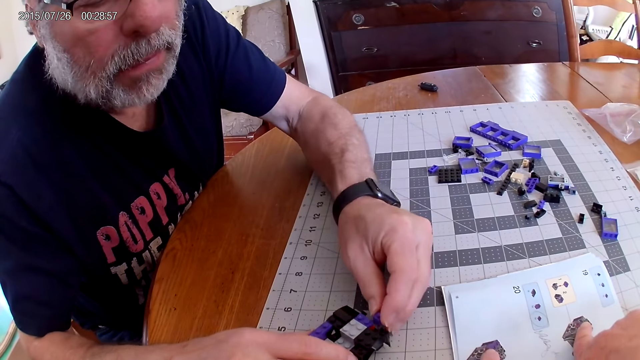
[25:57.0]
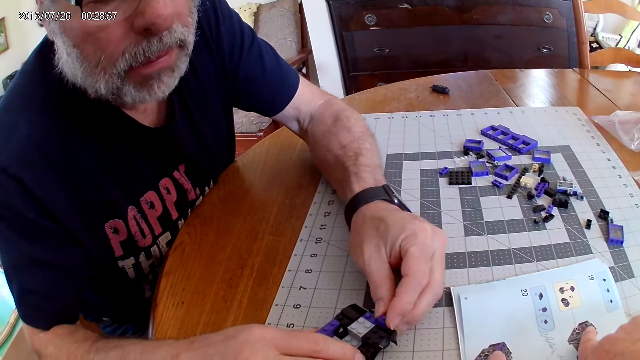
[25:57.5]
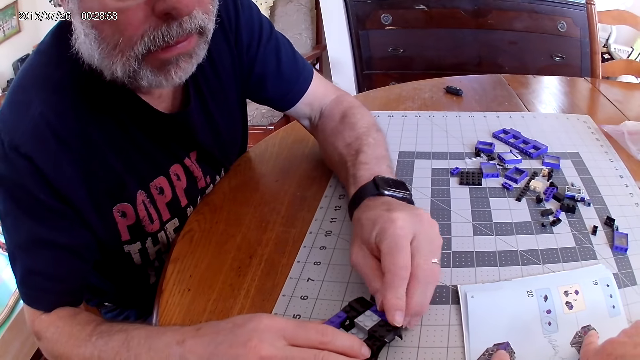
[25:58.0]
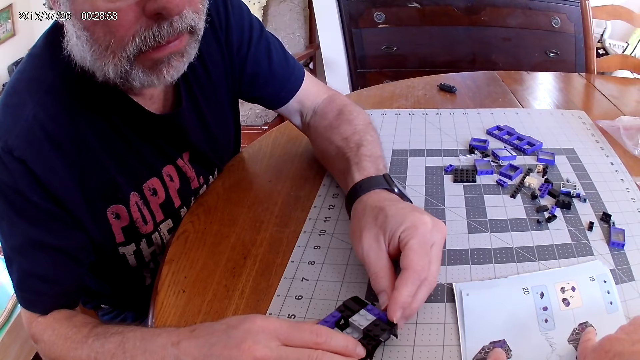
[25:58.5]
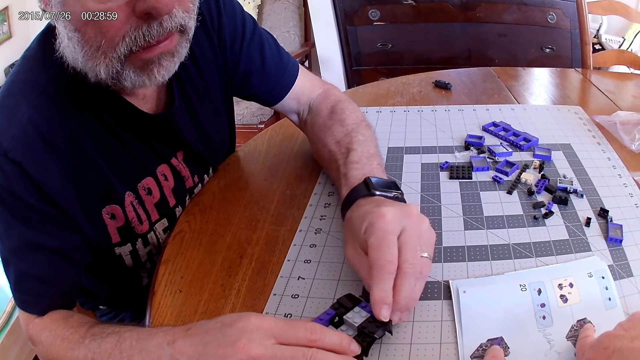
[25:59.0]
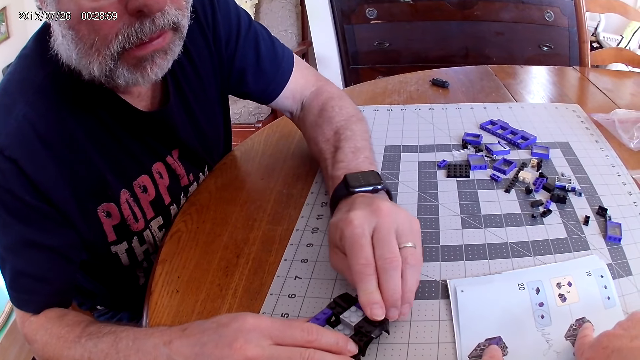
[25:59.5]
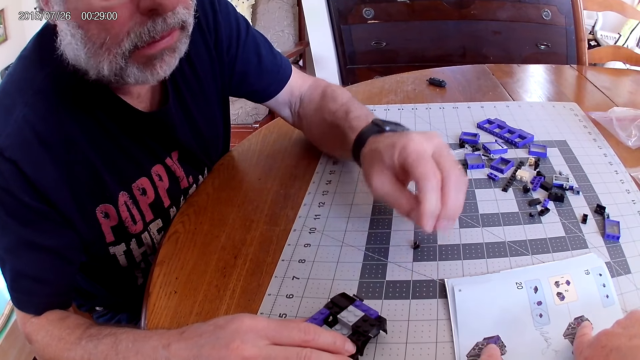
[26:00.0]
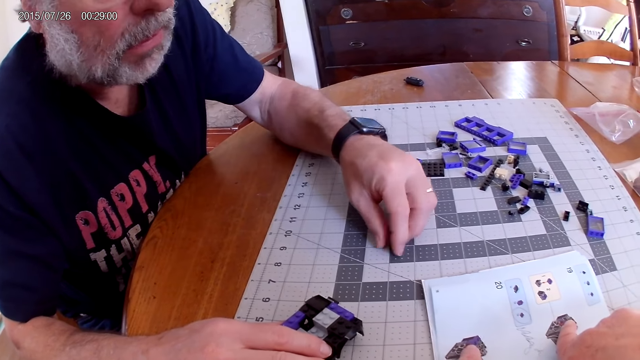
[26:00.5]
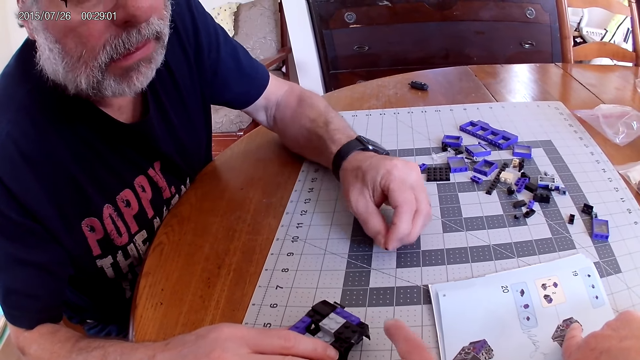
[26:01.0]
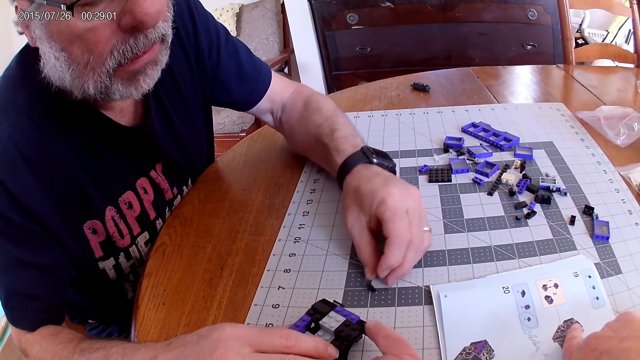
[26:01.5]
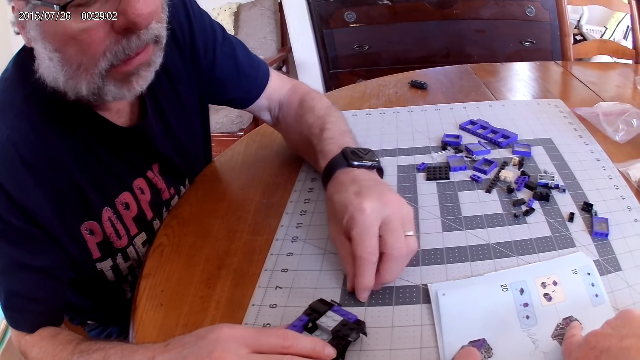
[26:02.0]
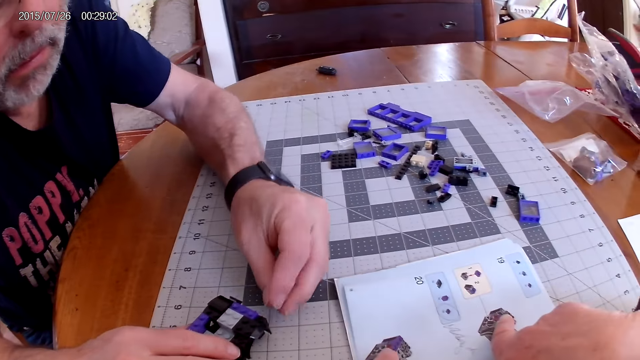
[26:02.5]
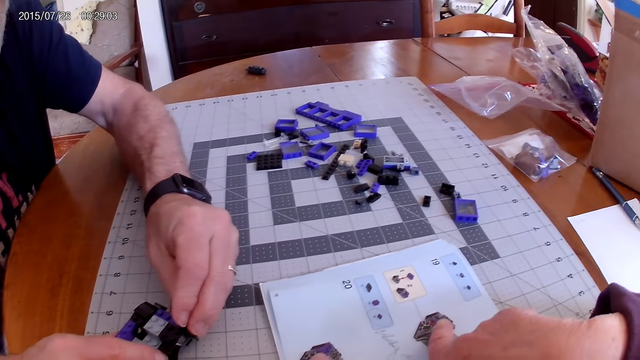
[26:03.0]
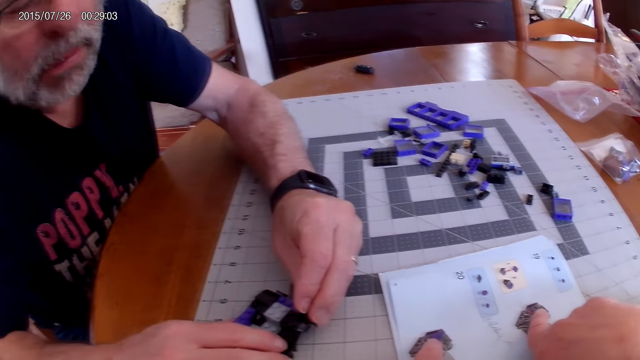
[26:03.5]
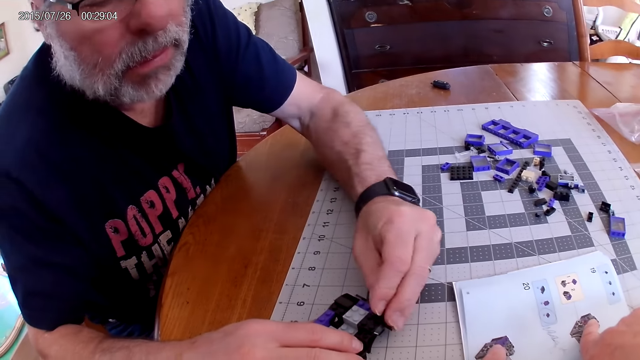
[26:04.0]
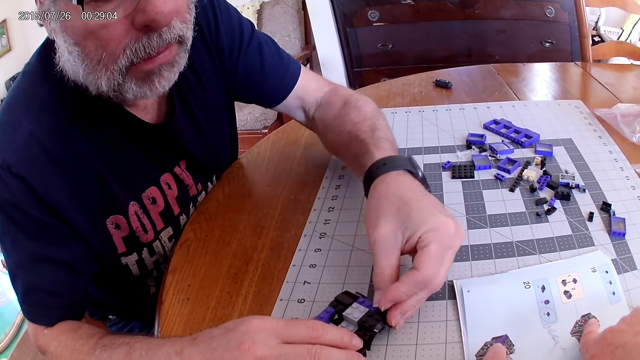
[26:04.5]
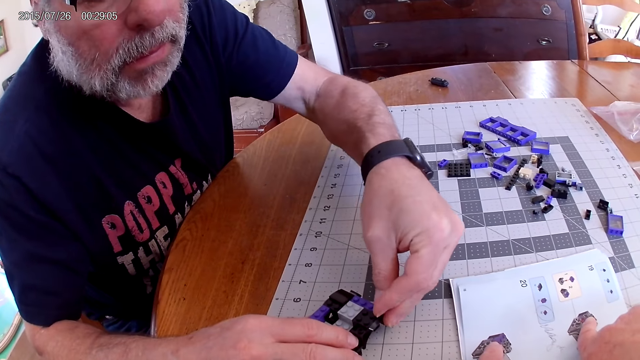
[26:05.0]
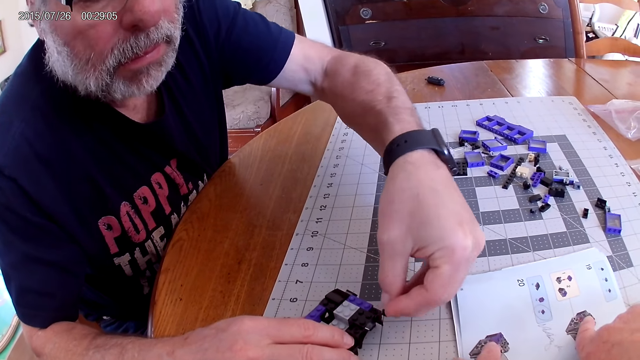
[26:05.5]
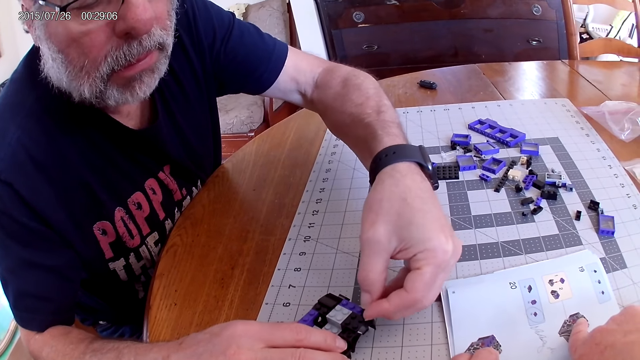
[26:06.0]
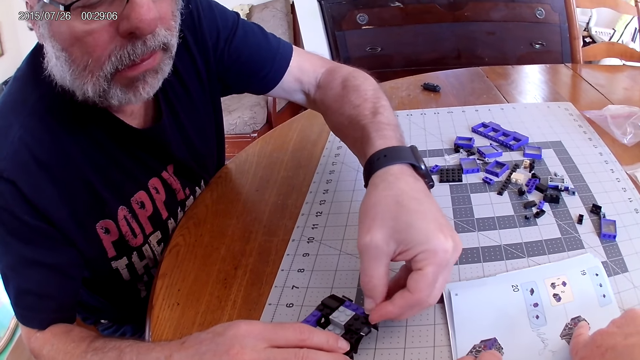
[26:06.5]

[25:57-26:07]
A man fixes the plastic piece on the plastic model.

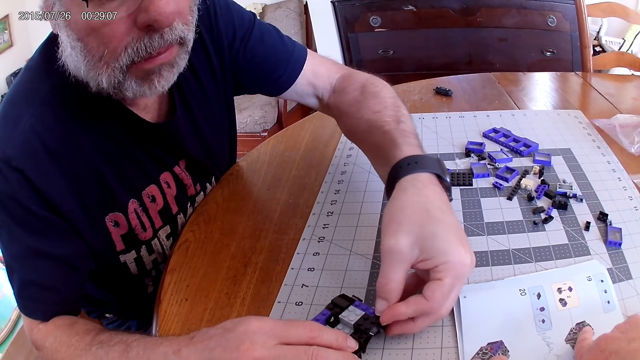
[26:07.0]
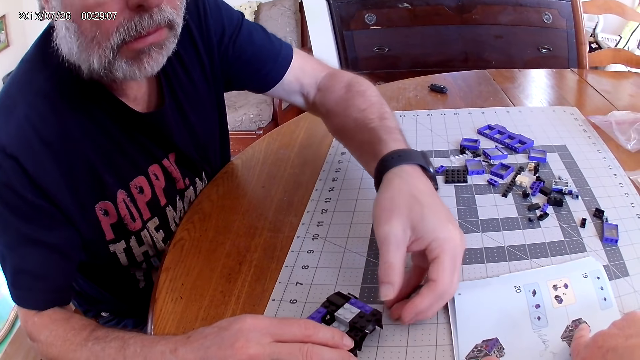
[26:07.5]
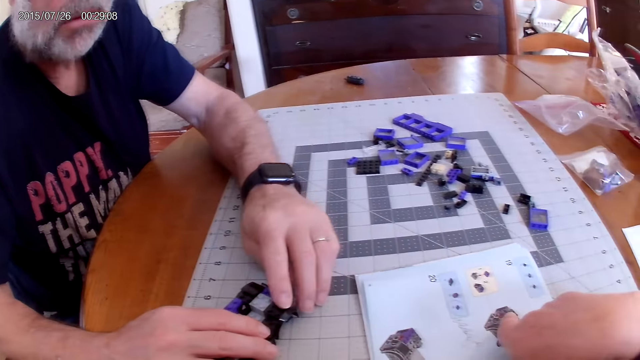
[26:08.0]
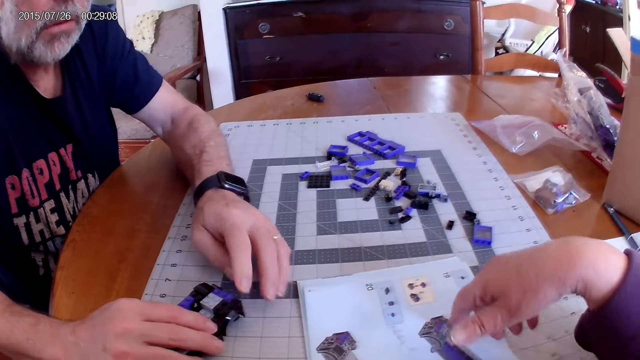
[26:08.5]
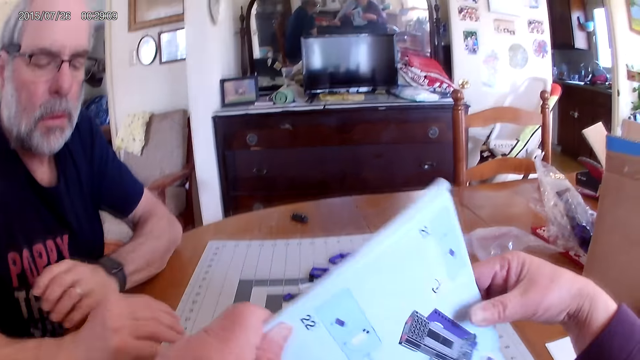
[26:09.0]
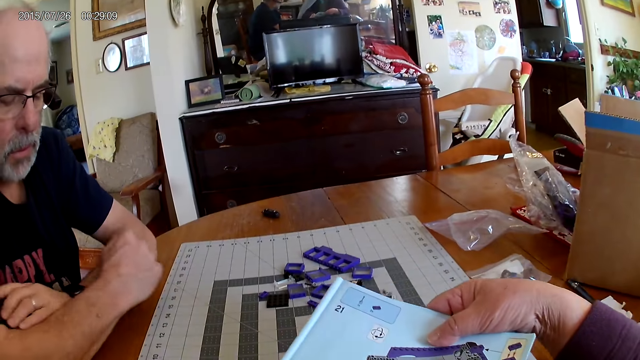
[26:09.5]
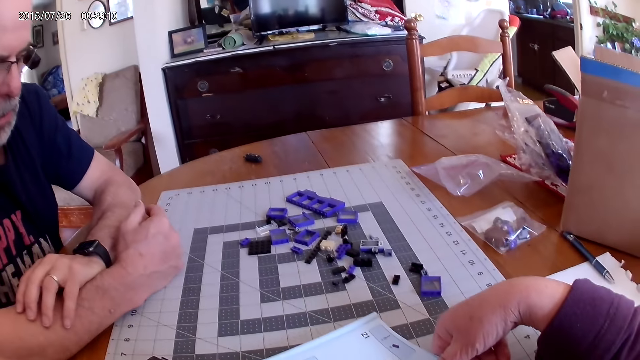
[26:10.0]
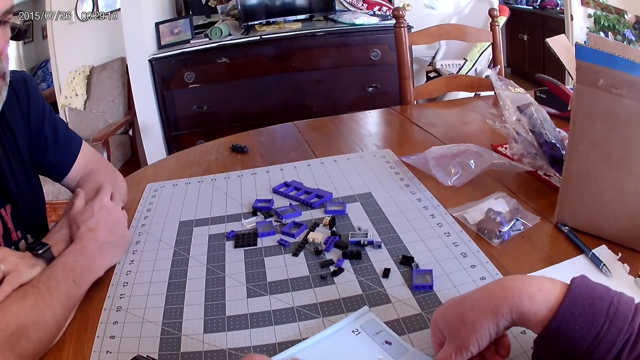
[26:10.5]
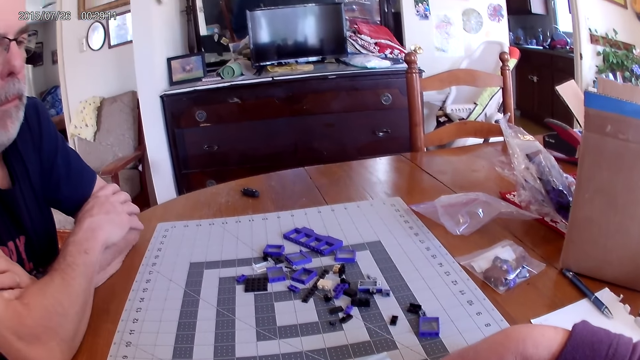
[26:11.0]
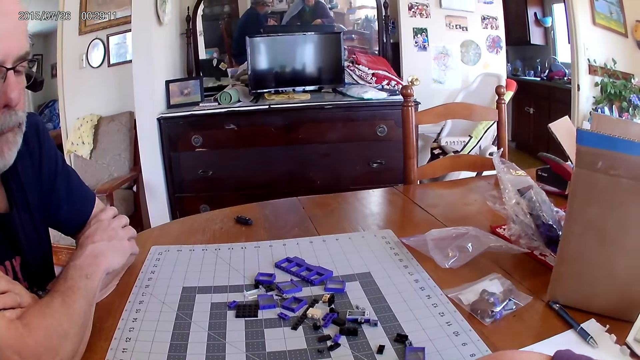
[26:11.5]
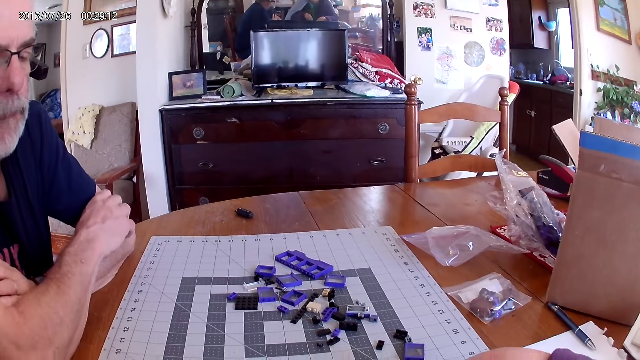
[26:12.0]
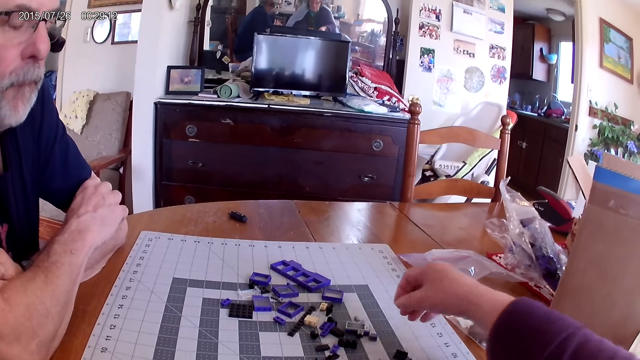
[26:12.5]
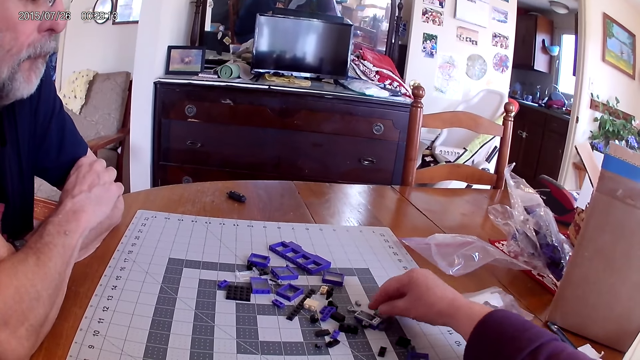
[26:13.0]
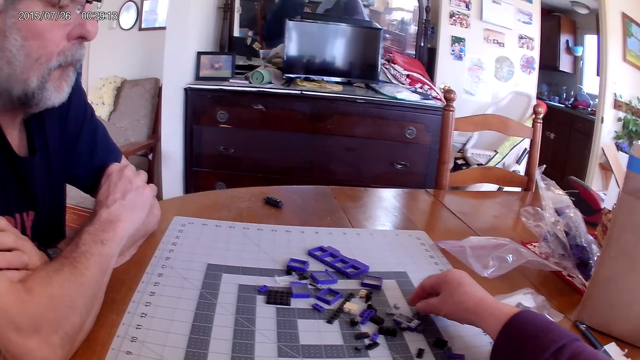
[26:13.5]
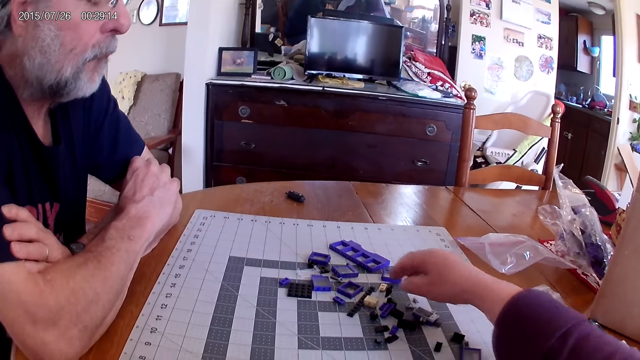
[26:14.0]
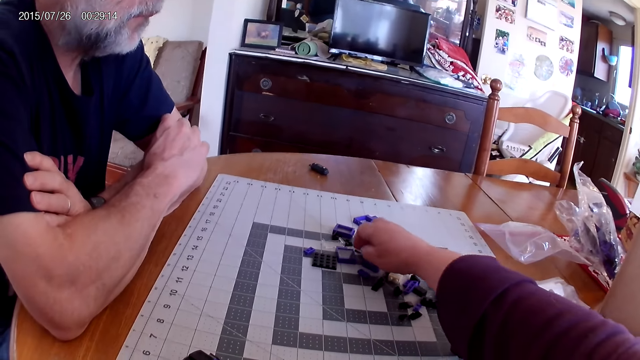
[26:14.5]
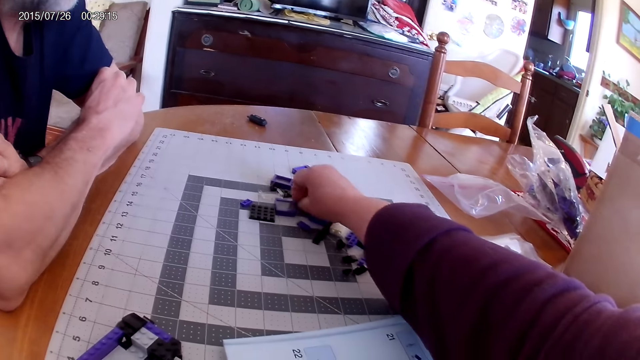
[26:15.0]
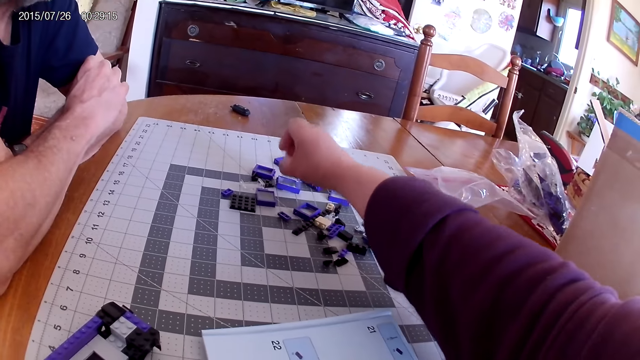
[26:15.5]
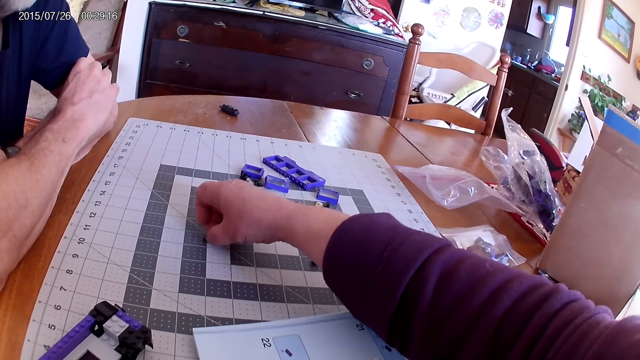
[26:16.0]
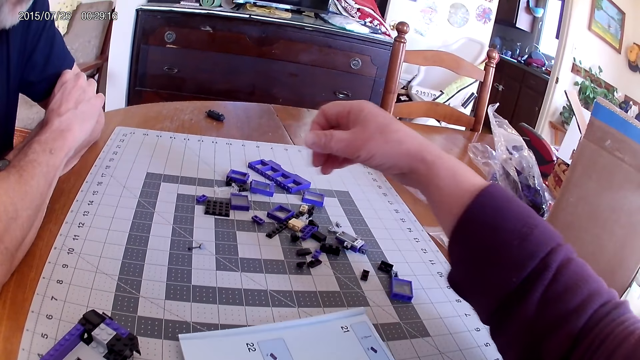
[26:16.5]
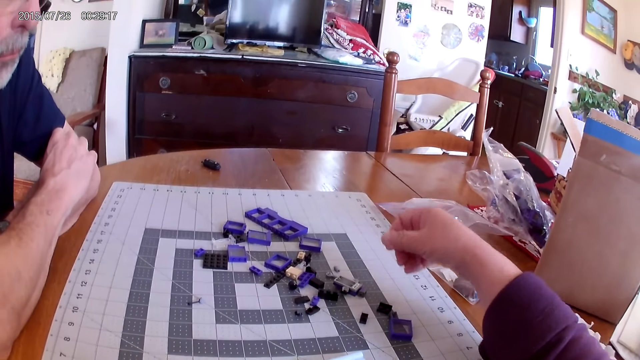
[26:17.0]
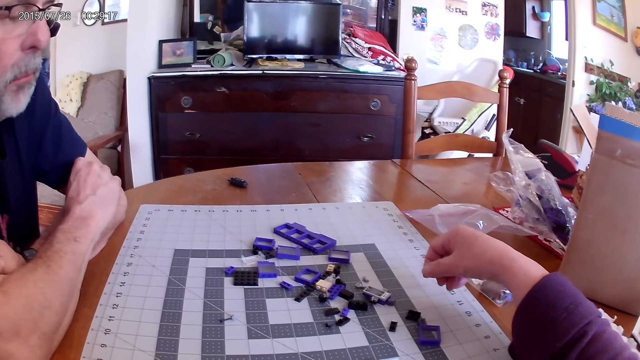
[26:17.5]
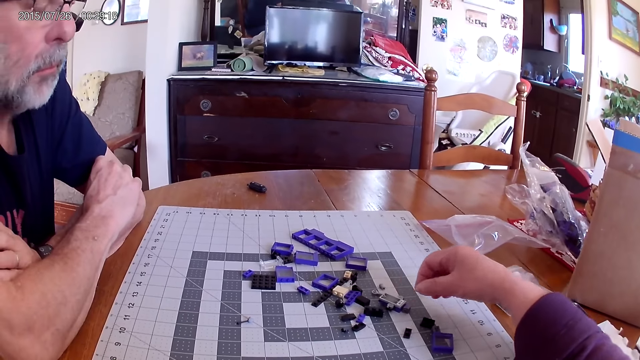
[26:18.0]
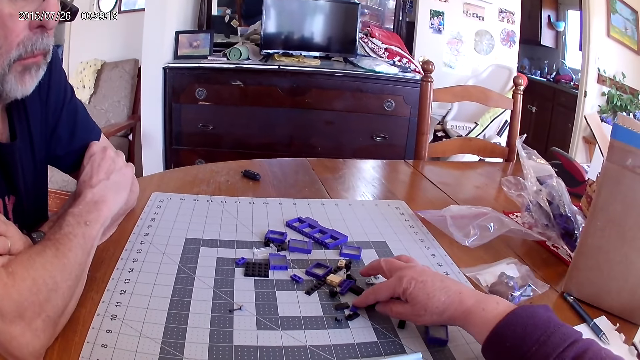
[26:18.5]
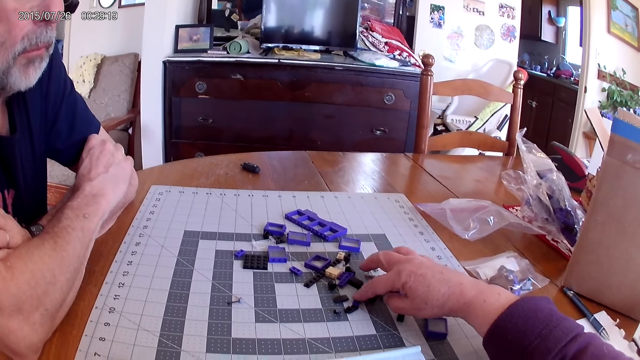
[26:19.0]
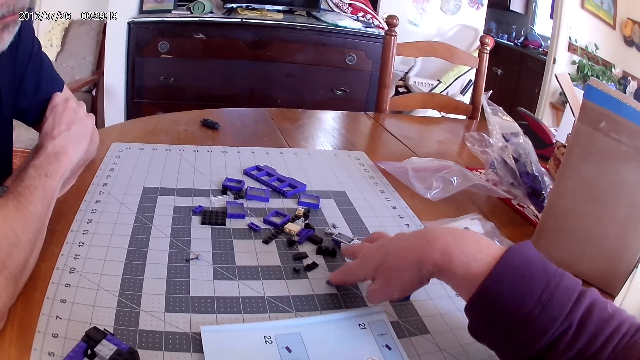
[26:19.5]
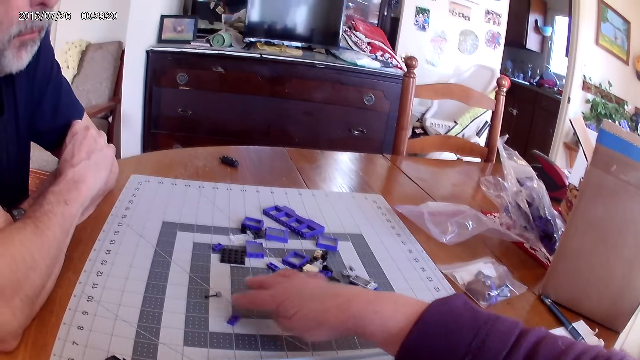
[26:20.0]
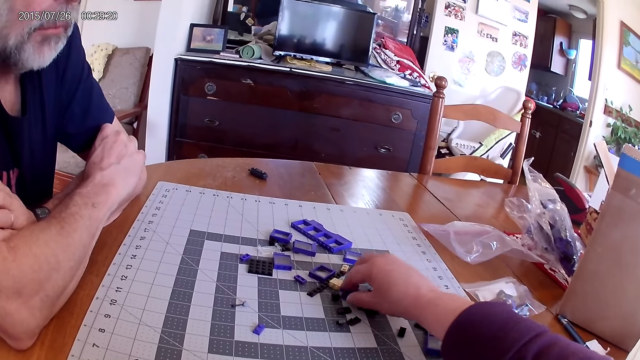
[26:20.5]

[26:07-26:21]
The camera wearer turns the instructional manual book. They move the plastic pieces.
